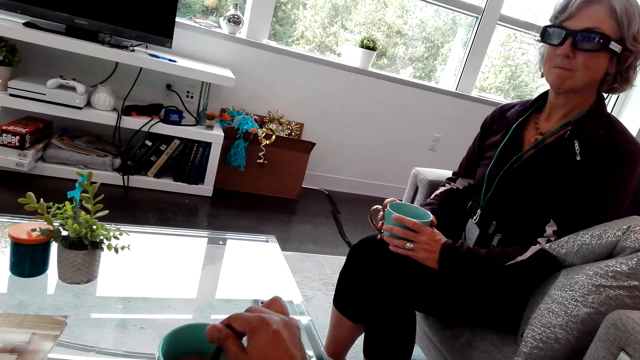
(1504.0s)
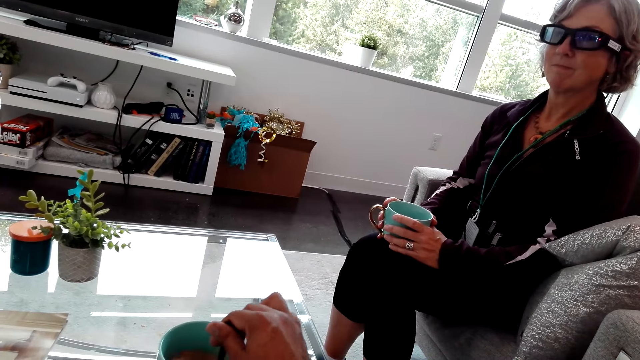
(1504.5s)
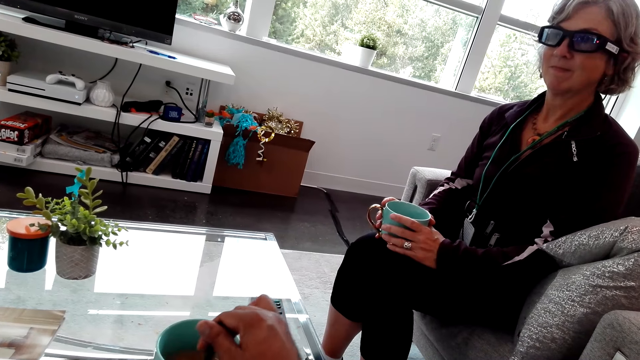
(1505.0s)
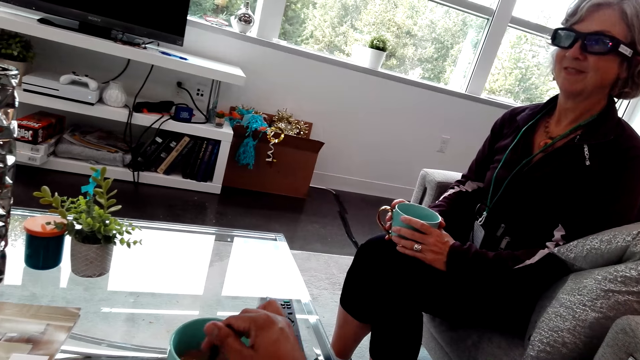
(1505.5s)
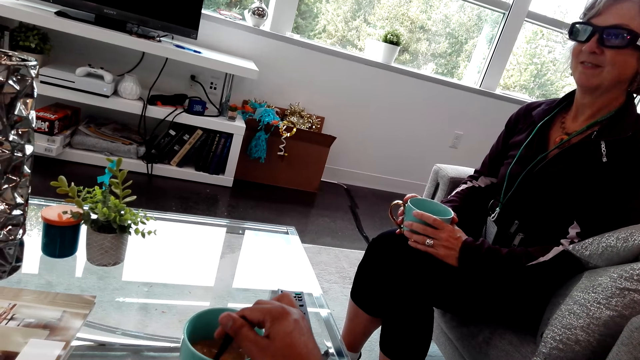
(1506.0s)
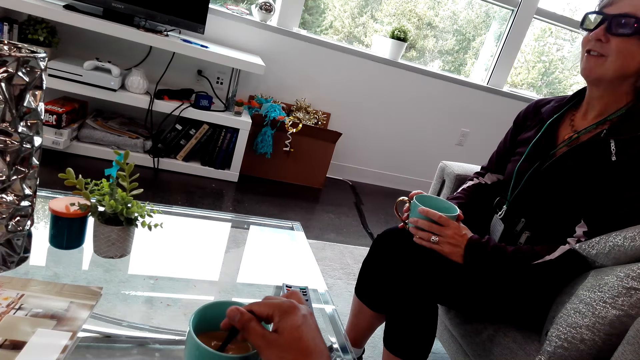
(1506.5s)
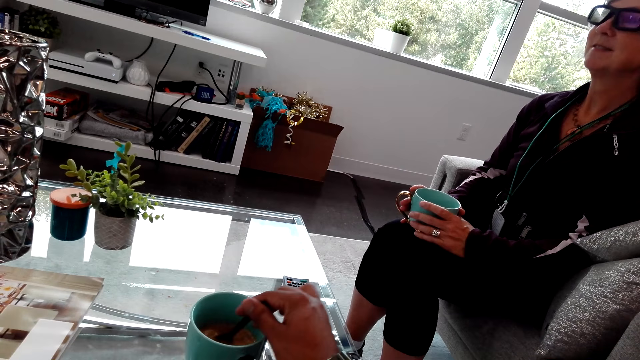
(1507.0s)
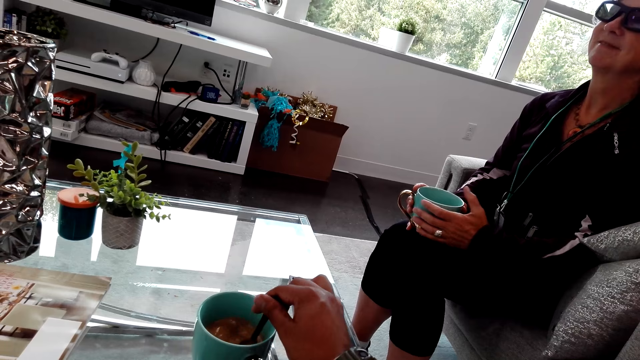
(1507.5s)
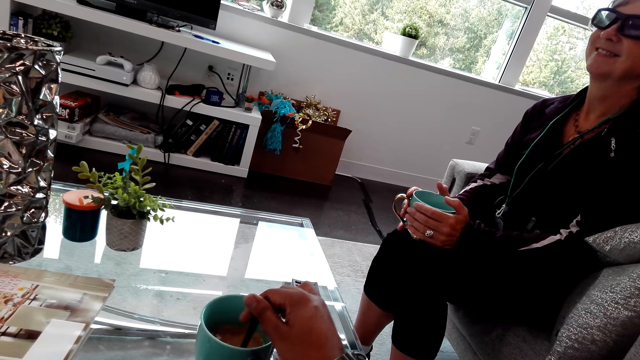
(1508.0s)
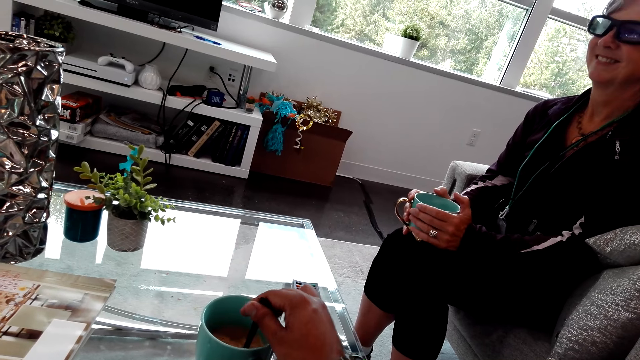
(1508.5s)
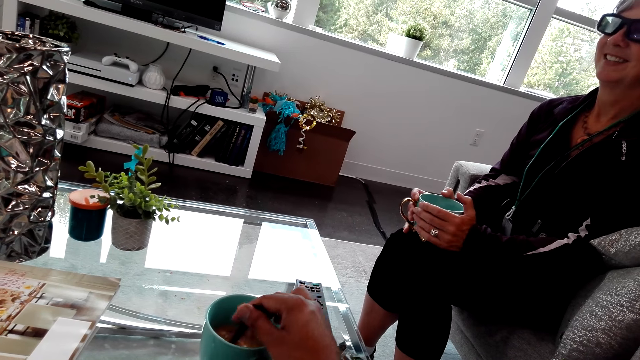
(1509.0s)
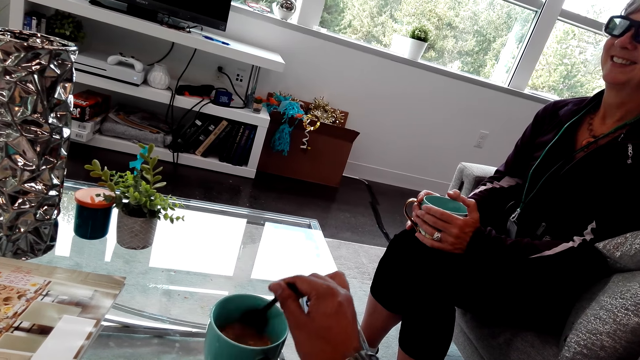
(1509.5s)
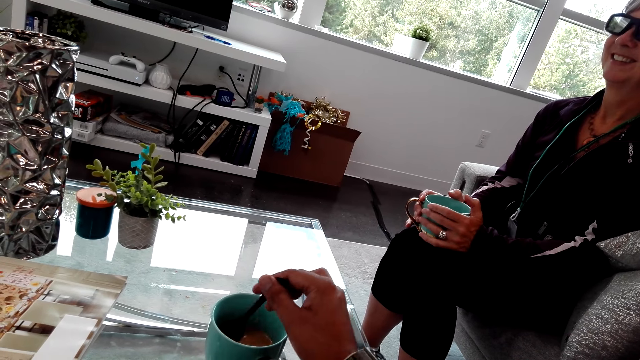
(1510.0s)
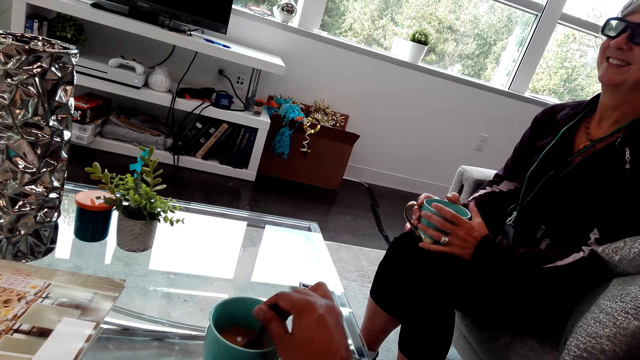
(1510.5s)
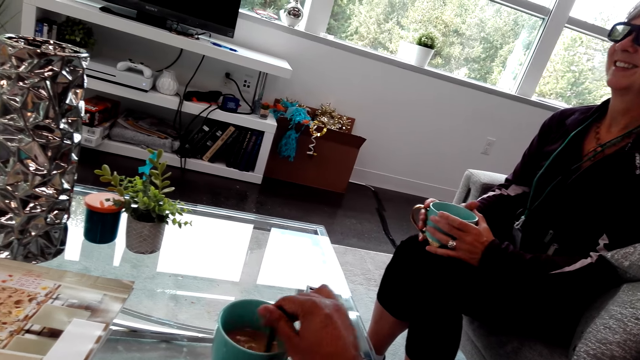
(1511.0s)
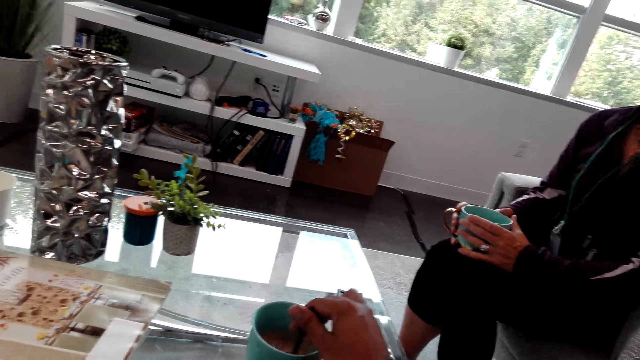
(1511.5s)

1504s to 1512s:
The camera wearer interacts with a lady.

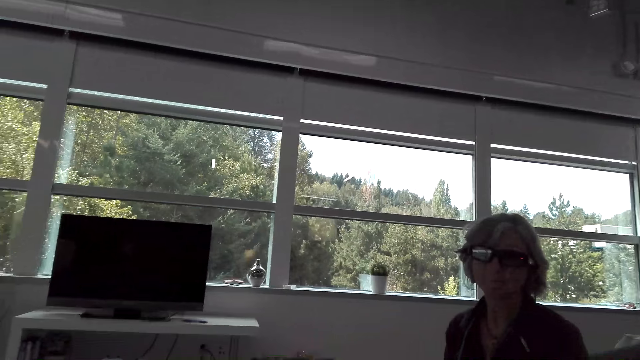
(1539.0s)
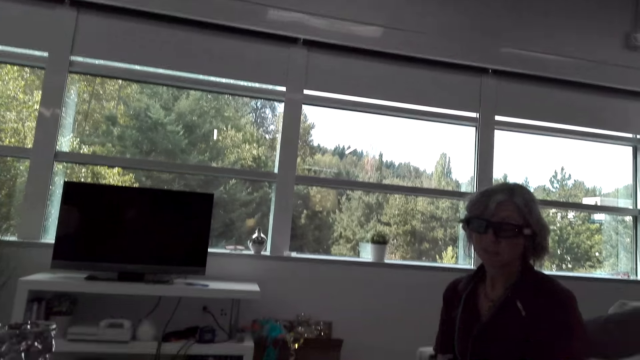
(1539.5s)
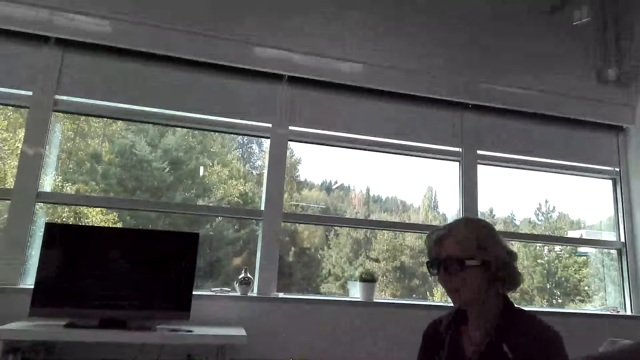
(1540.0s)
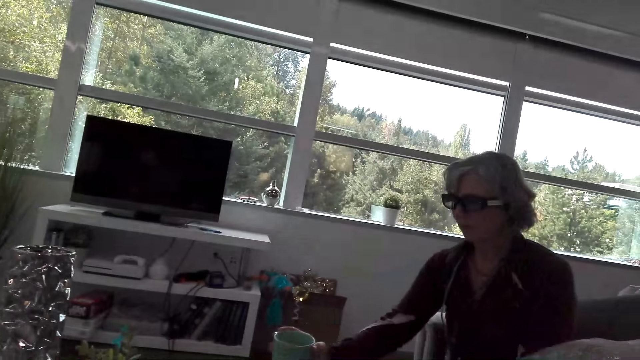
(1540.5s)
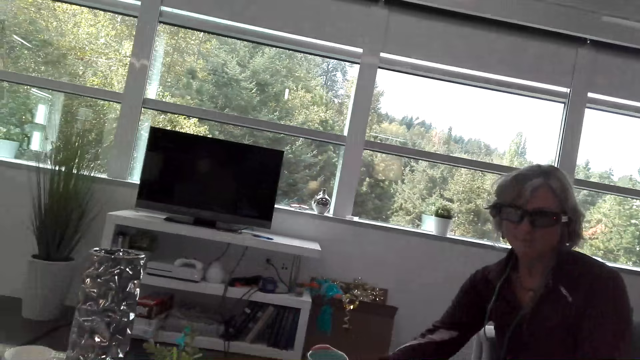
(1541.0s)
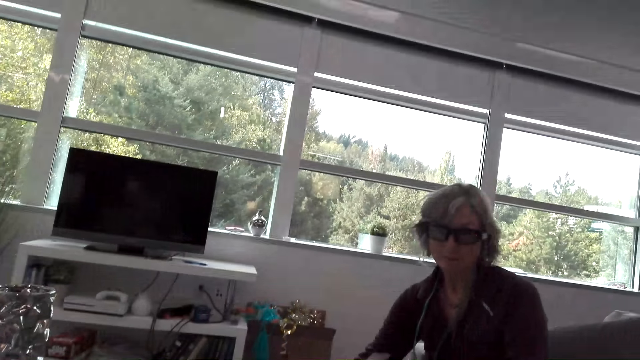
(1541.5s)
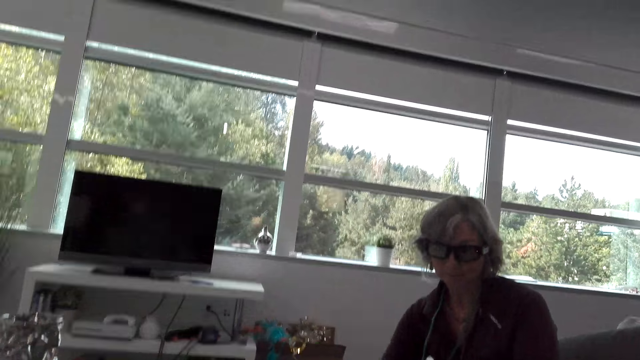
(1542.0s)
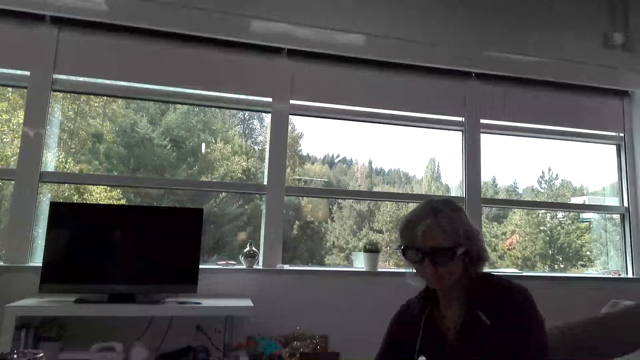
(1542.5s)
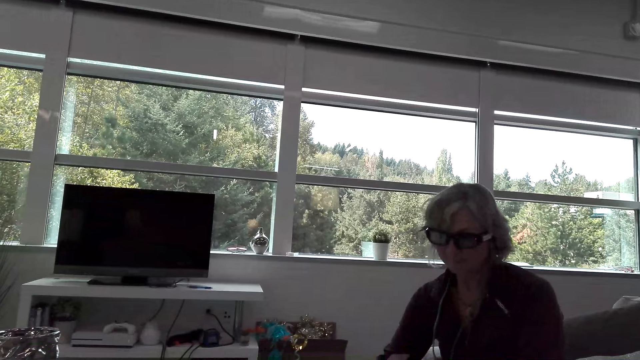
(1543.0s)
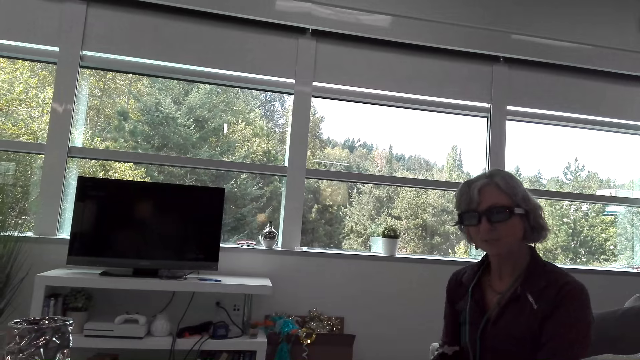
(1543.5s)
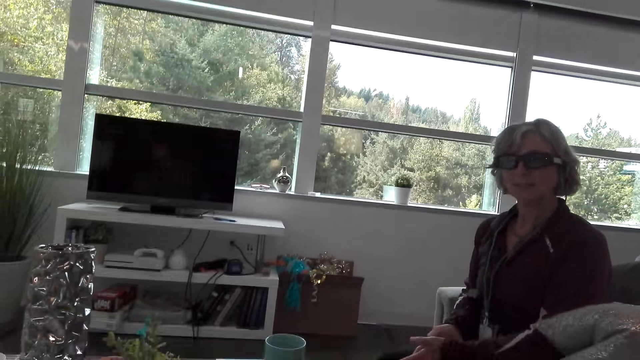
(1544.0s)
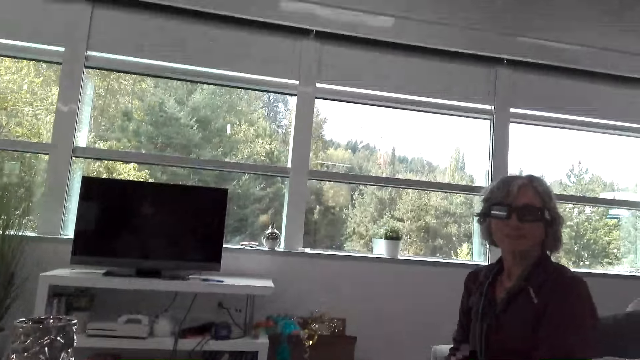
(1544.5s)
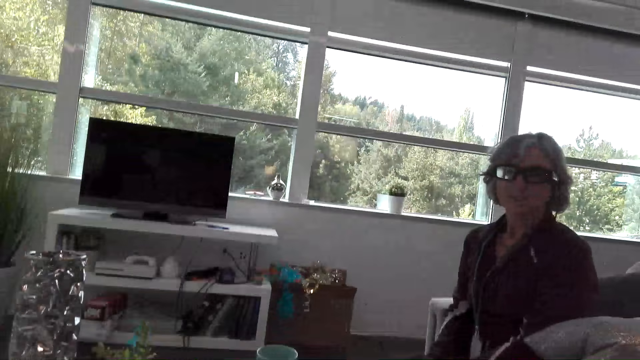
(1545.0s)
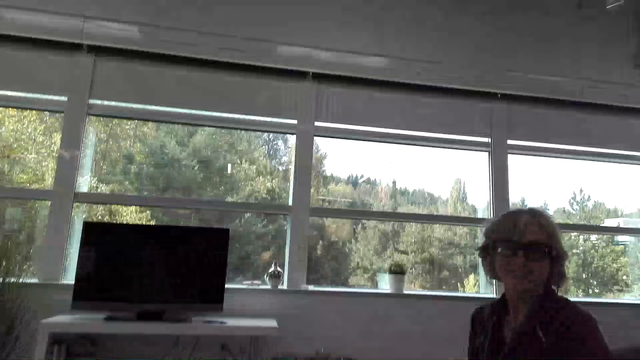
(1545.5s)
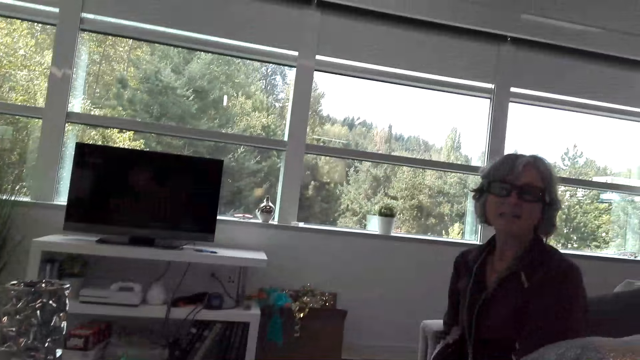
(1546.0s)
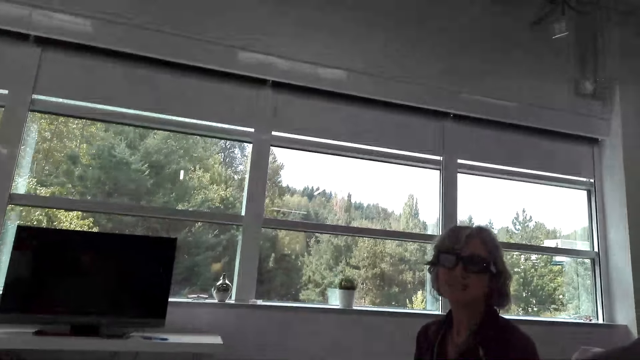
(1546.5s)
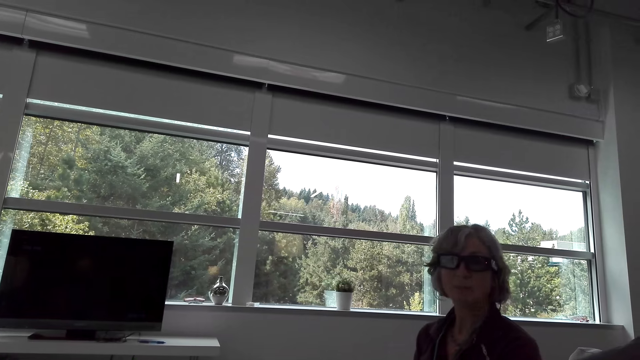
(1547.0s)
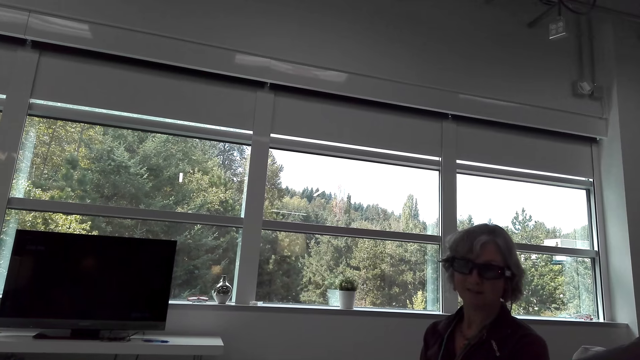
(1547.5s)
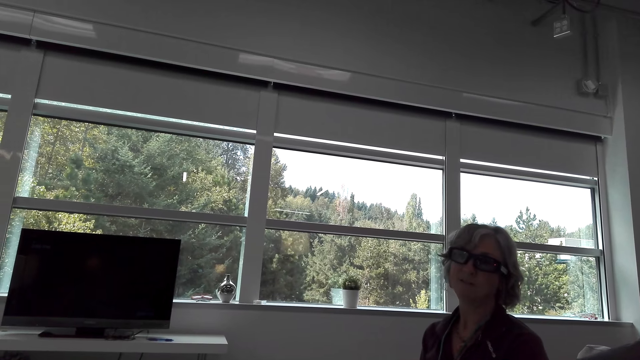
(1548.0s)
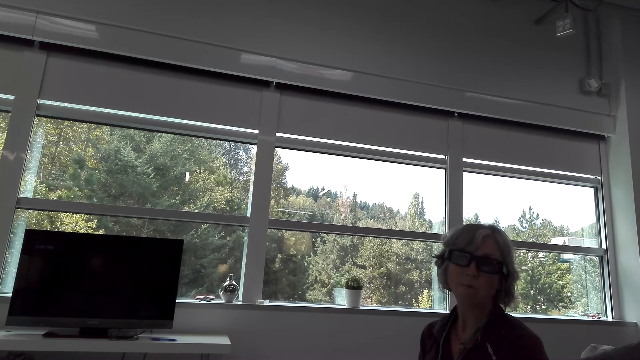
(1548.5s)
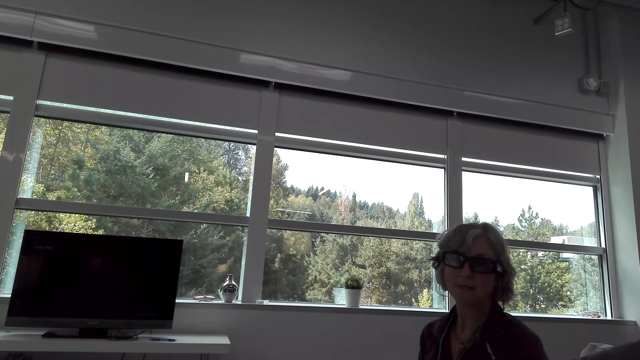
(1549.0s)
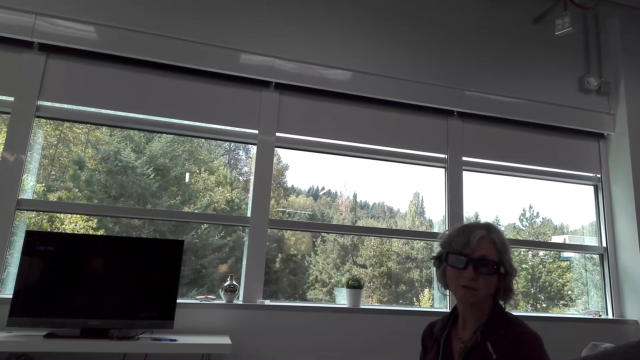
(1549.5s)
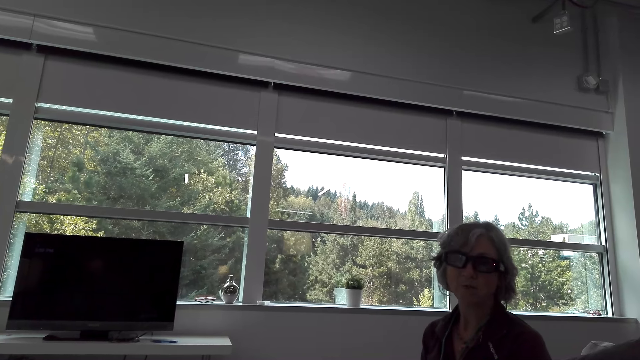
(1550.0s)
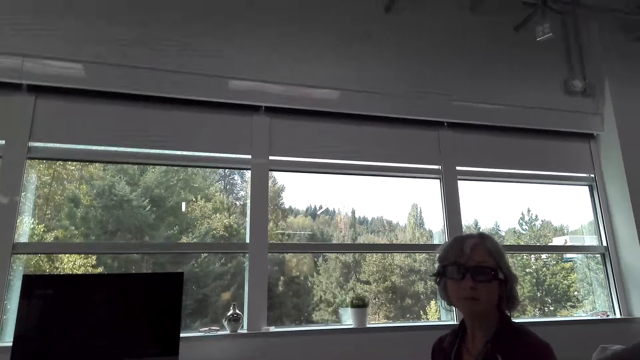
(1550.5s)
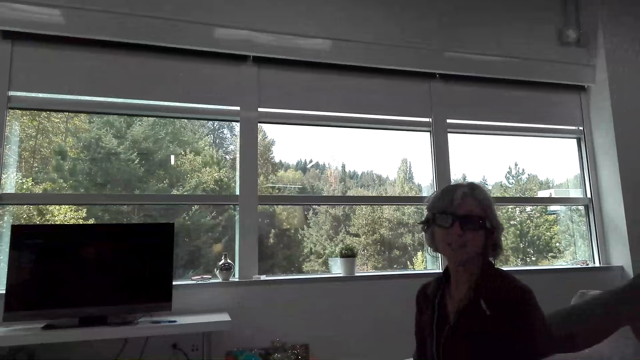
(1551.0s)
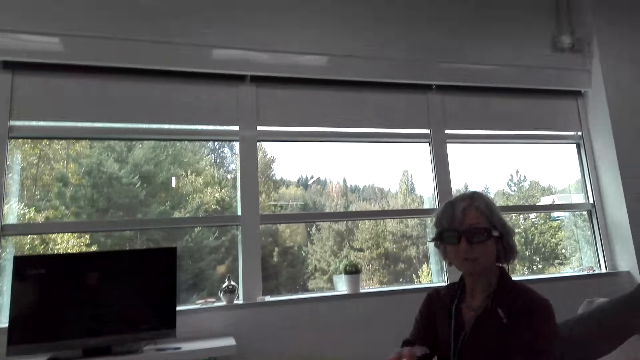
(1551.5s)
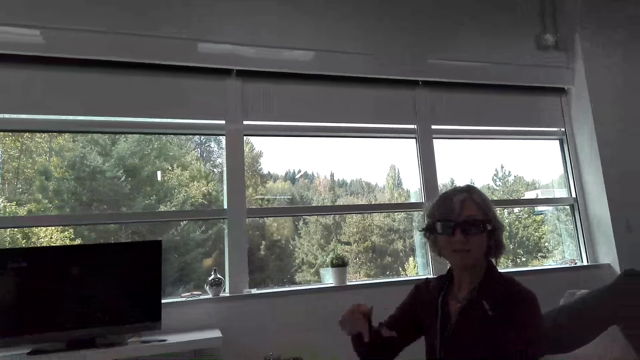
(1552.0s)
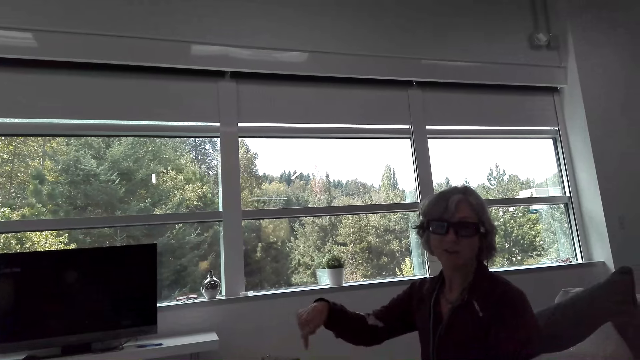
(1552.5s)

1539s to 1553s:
A lady places the mug on the table. The camera wearer looks at the lady.
